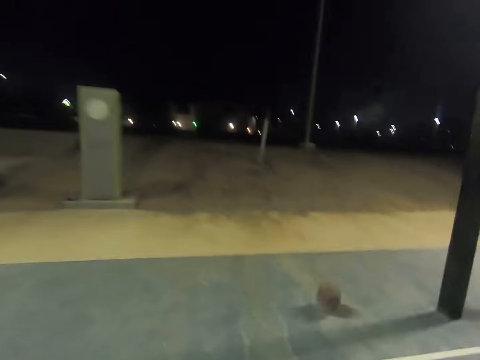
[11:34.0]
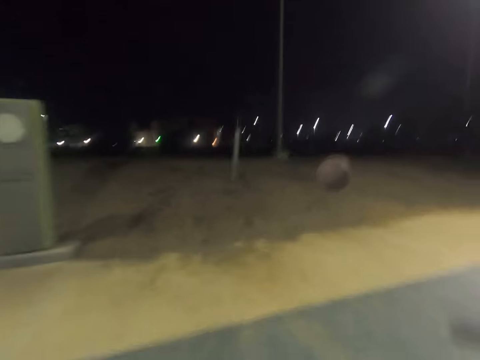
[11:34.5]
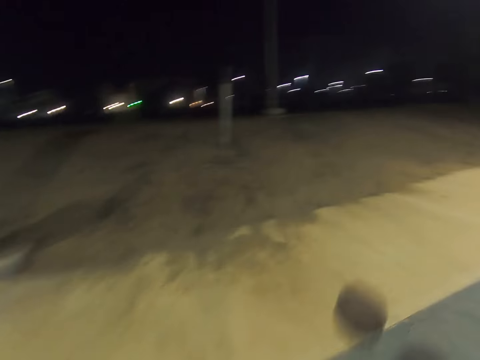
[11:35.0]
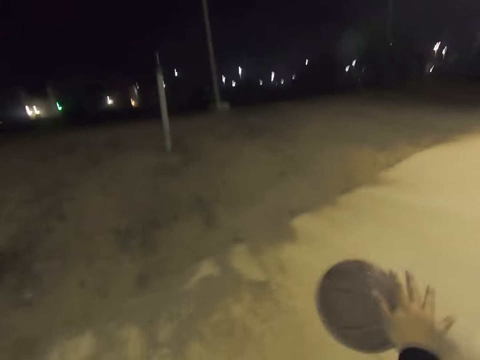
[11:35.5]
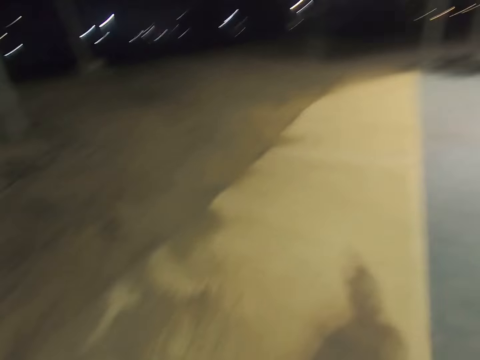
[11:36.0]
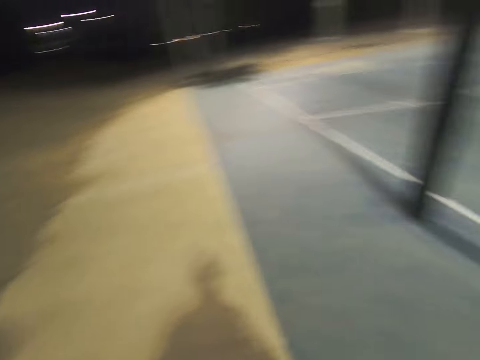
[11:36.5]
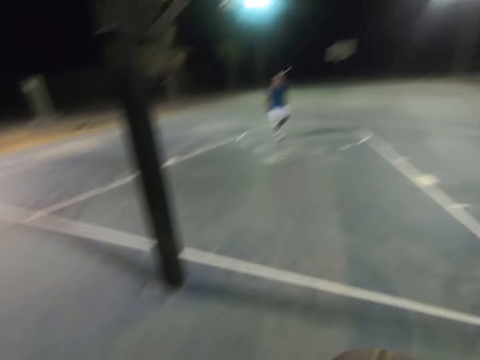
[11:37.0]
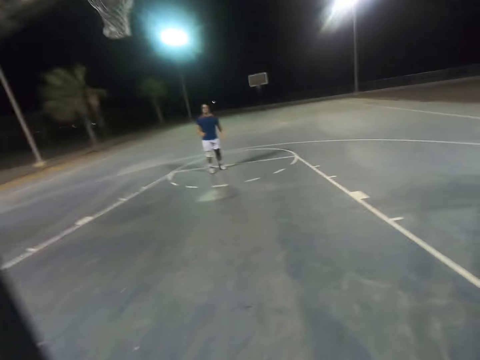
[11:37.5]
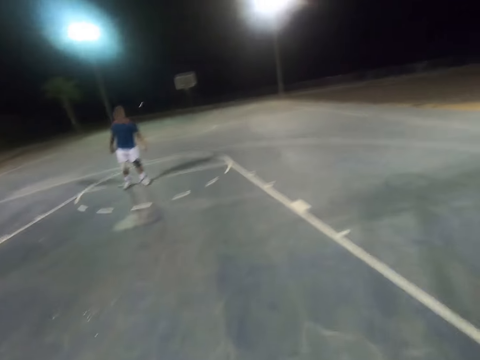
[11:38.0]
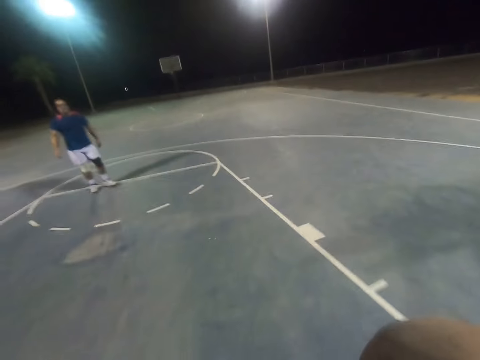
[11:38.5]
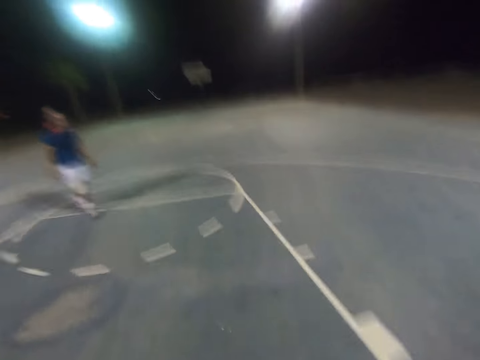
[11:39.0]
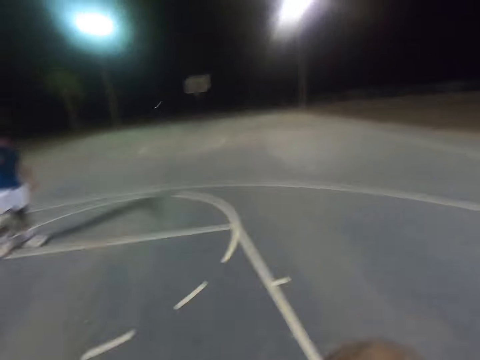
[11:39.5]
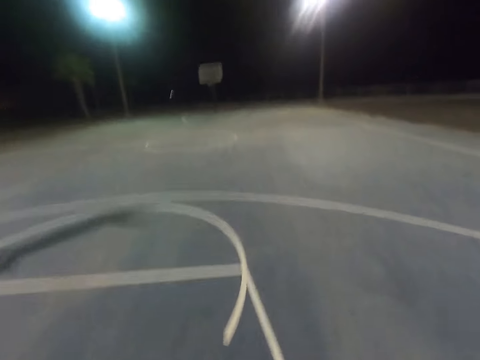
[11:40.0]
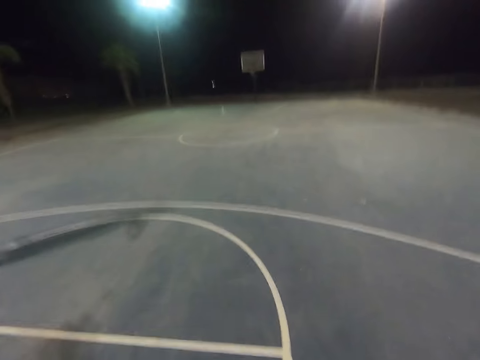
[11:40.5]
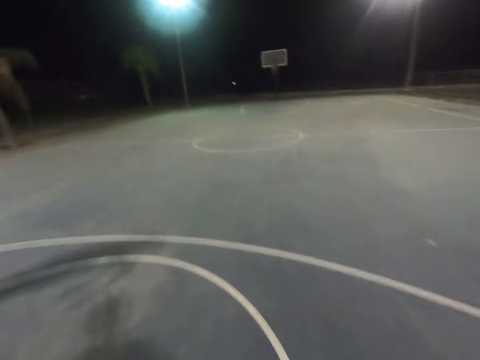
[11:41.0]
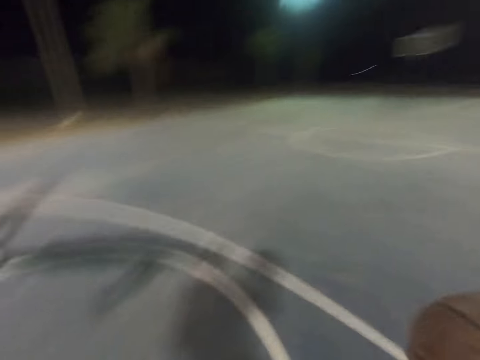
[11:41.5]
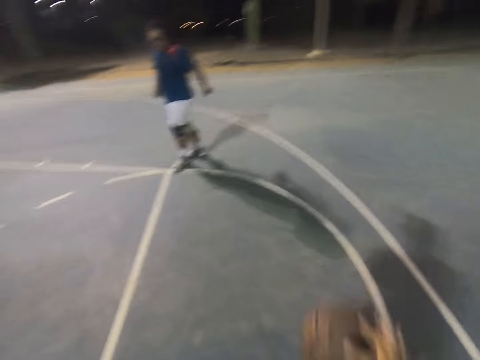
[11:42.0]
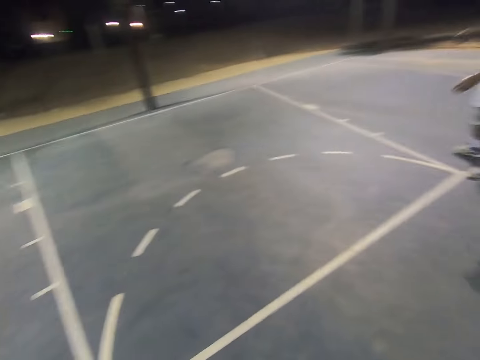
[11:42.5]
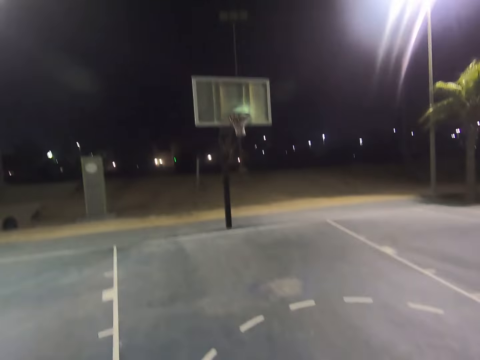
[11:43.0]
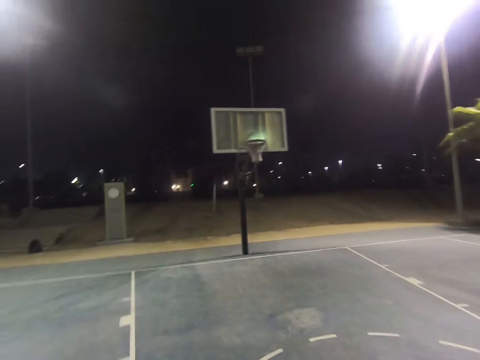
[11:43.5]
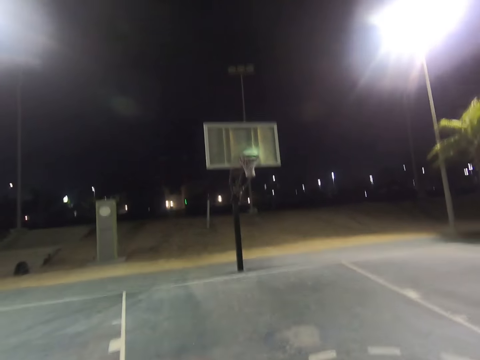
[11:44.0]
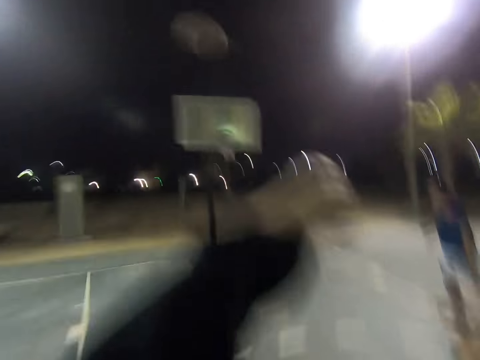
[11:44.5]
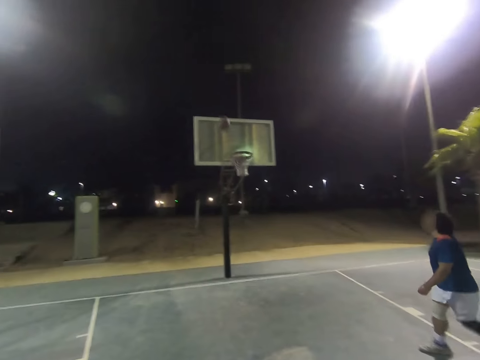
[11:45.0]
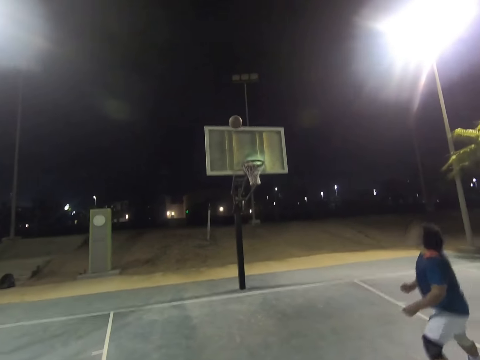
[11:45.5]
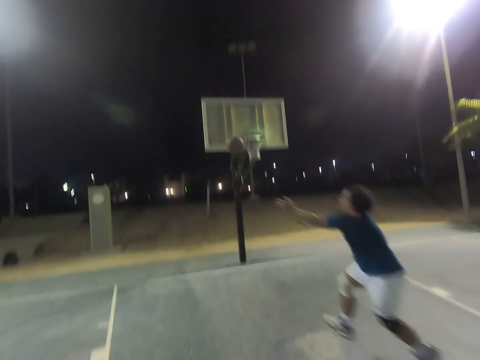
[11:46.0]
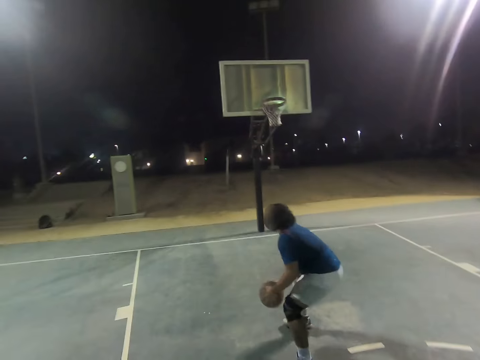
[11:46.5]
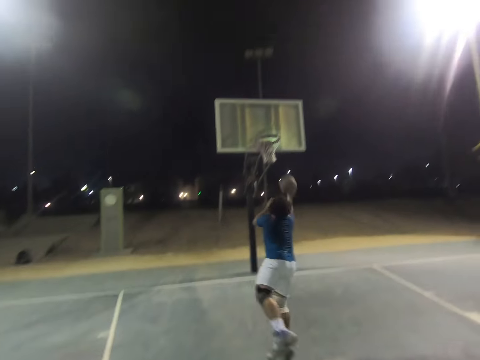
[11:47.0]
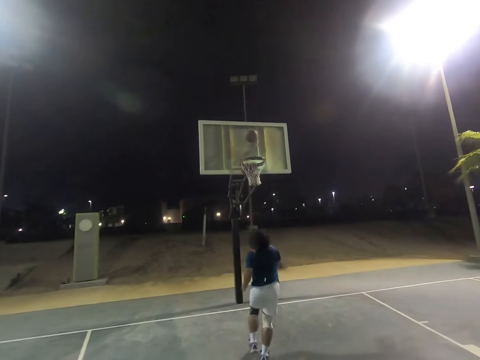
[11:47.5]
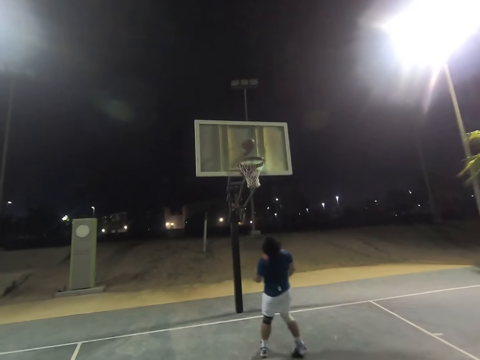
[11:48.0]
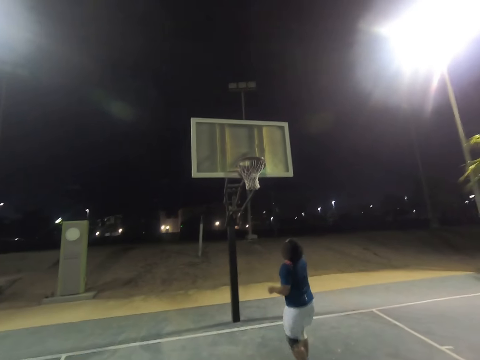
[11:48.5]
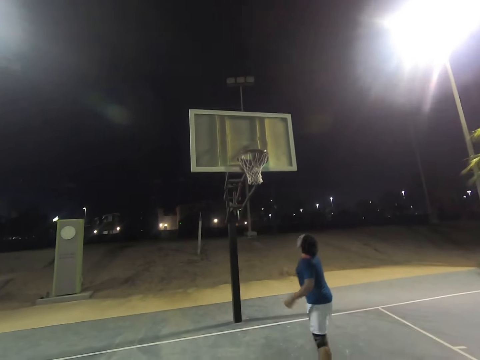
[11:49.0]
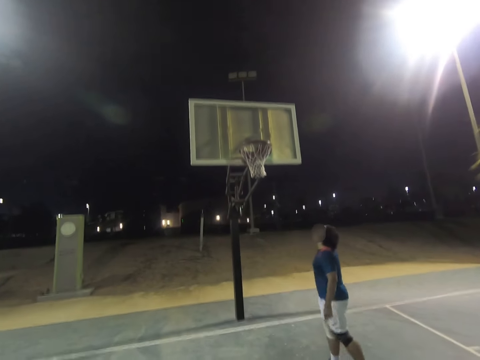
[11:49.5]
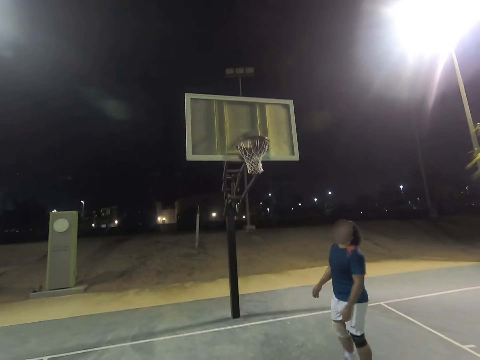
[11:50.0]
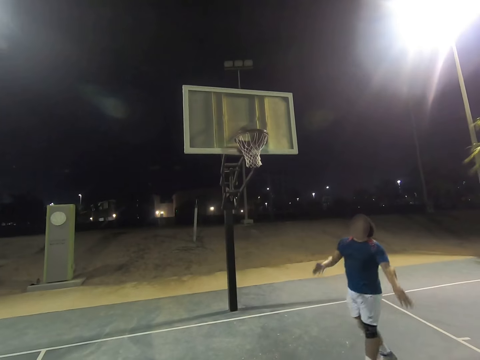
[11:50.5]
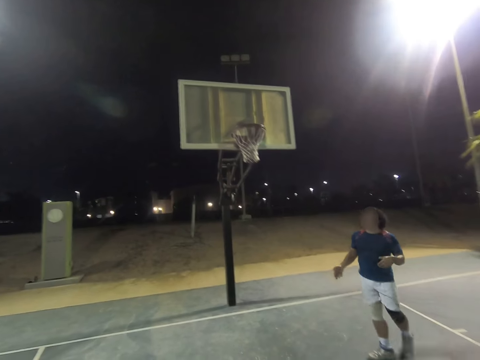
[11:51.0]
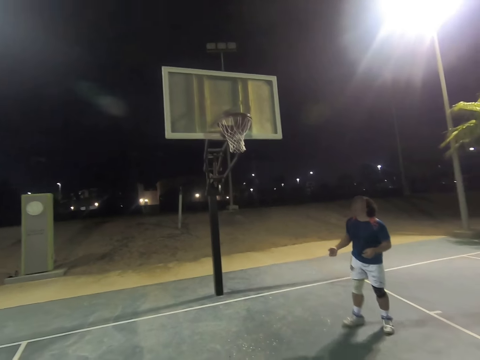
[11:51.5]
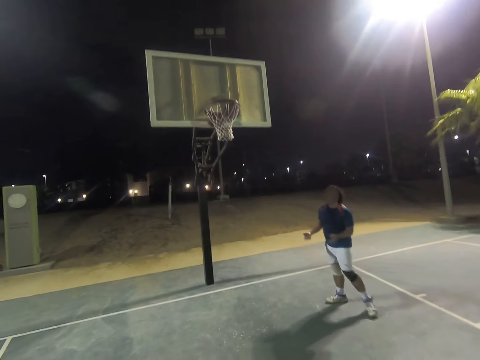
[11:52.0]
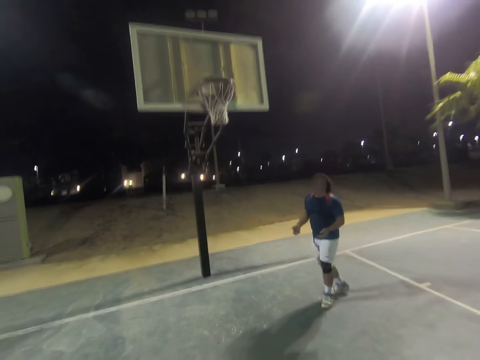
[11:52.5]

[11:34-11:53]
The camera wearer throws the ball to the hoop. A person catches the ball and shoots the ball to the hoop.

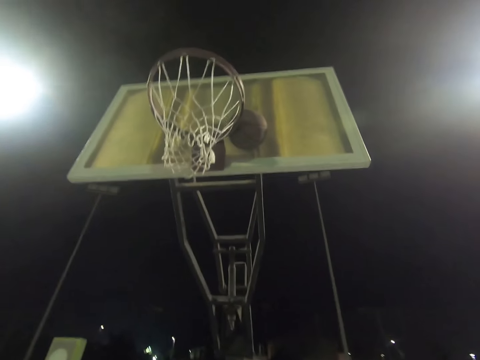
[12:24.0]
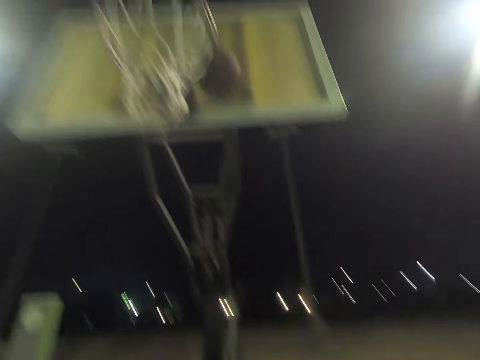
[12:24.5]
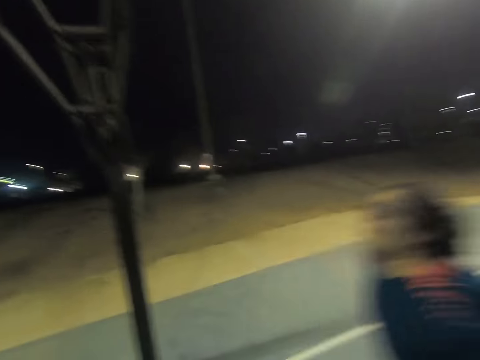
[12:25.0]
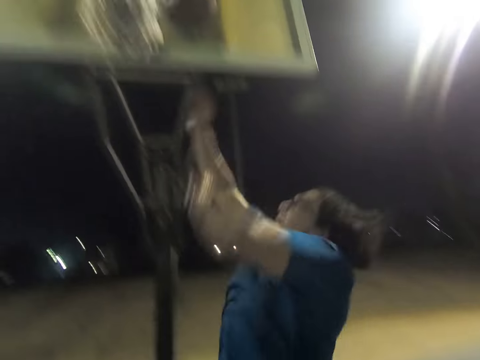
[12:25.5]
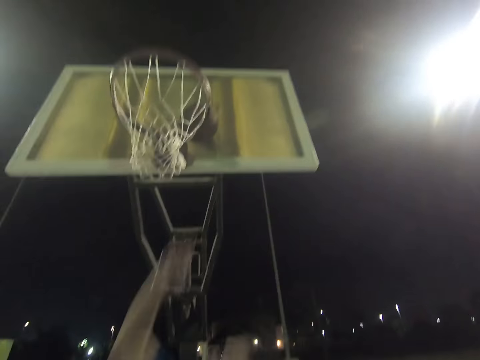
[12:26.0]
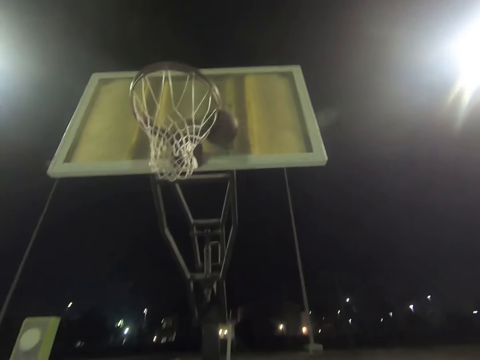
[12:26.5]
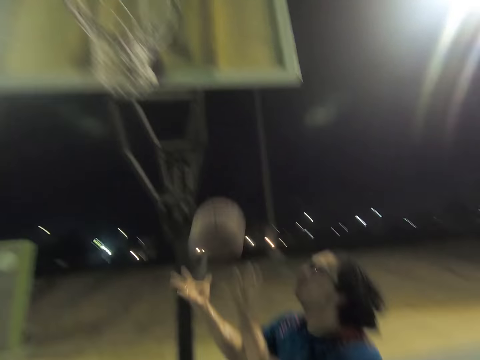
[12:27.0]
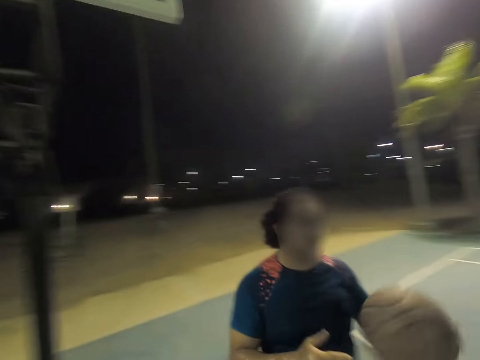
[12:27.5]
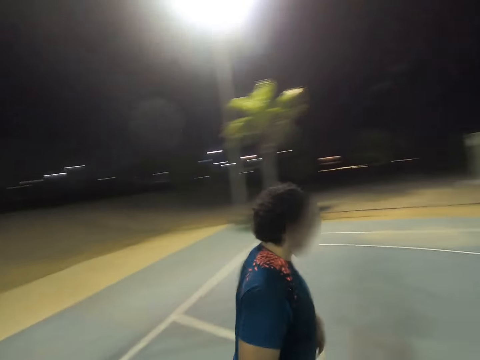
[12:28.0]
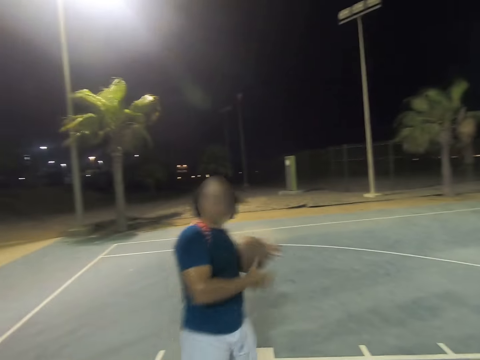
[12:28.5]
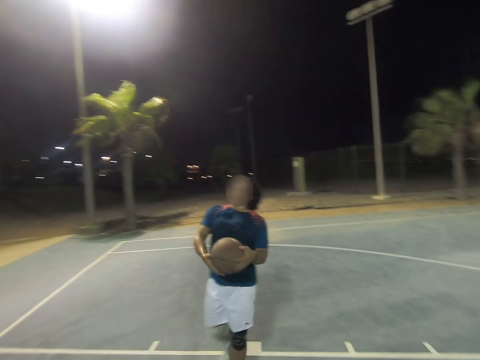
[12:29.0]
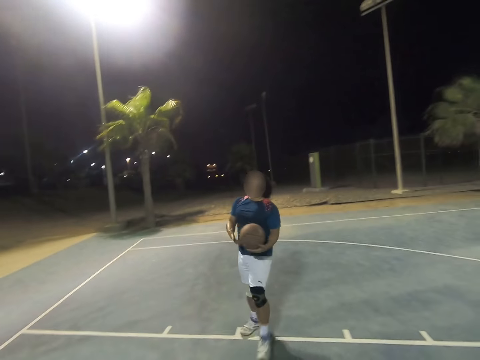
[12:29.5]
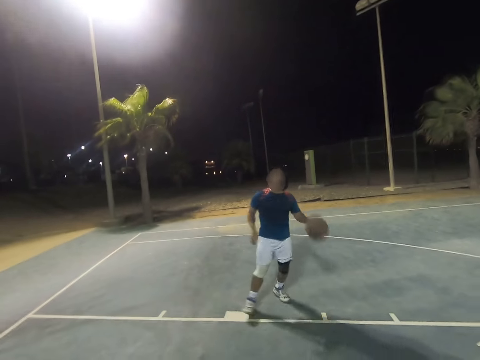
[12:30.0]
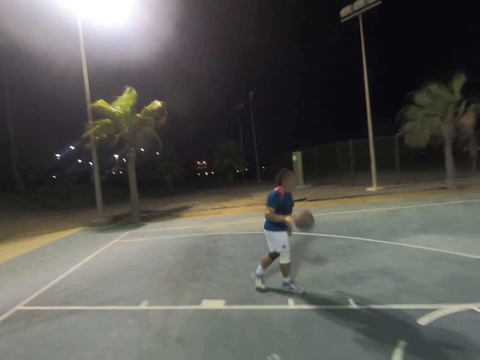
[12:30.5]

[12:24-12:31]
A person removes the stuck ball from the ring.
